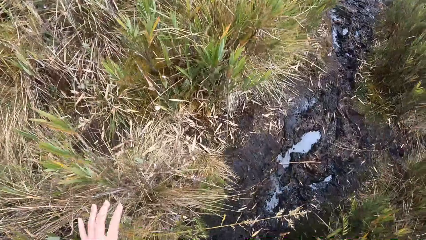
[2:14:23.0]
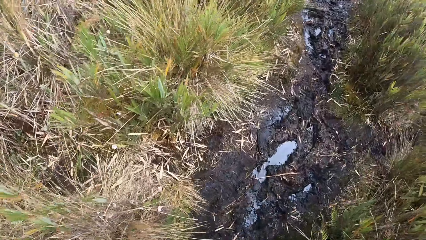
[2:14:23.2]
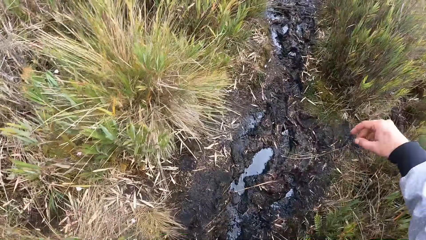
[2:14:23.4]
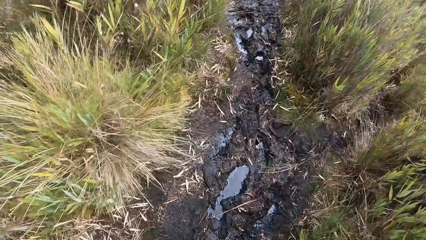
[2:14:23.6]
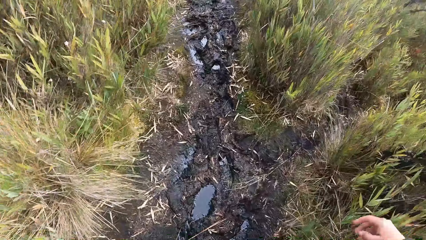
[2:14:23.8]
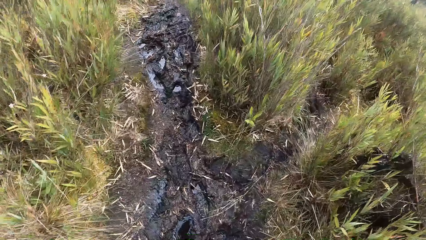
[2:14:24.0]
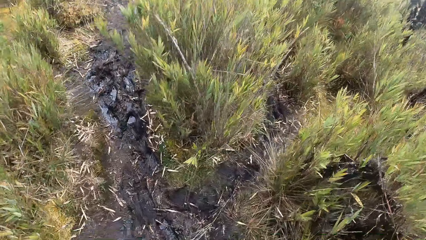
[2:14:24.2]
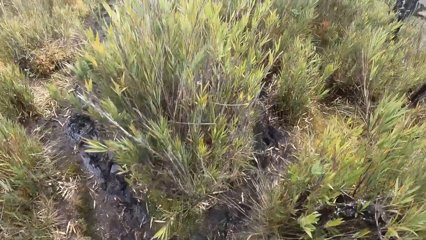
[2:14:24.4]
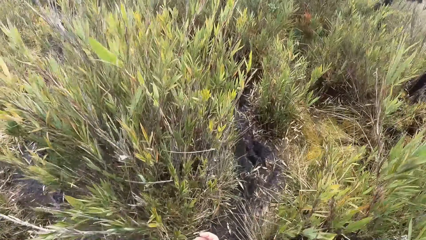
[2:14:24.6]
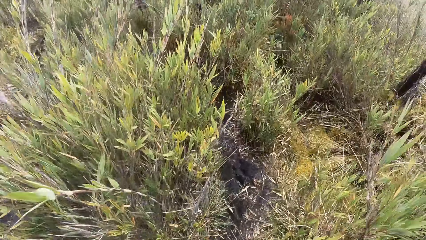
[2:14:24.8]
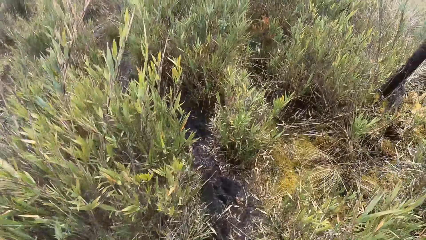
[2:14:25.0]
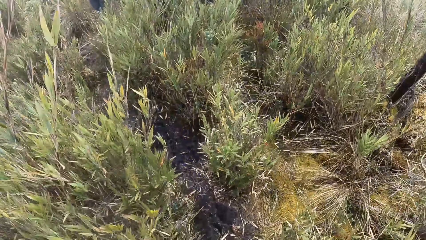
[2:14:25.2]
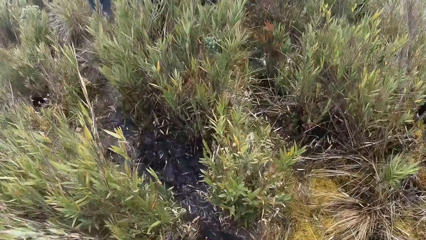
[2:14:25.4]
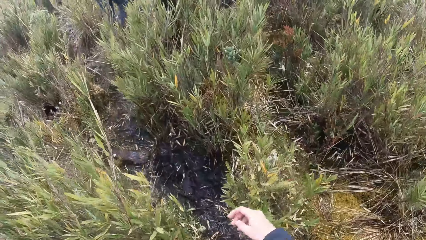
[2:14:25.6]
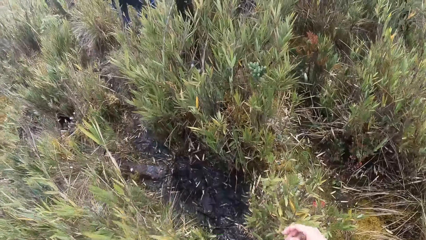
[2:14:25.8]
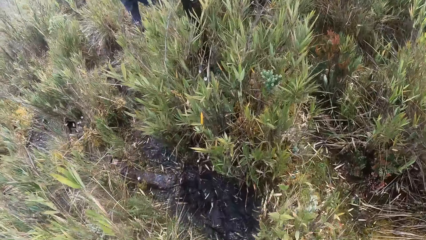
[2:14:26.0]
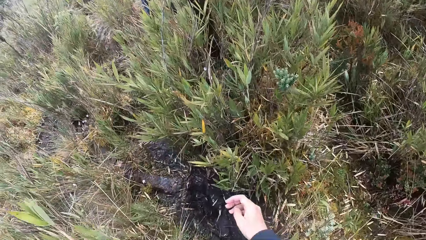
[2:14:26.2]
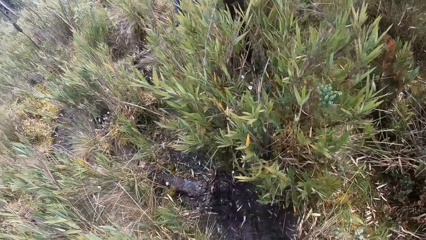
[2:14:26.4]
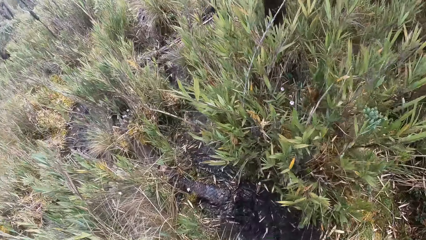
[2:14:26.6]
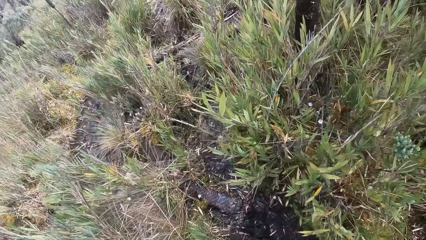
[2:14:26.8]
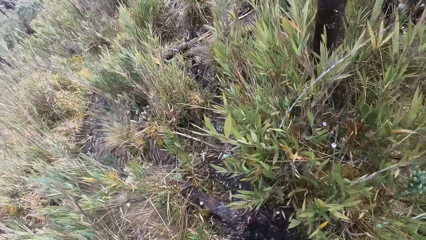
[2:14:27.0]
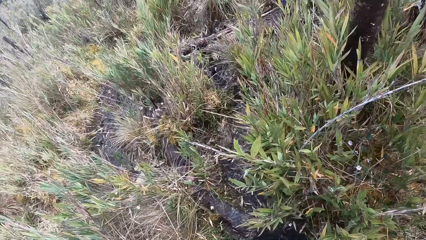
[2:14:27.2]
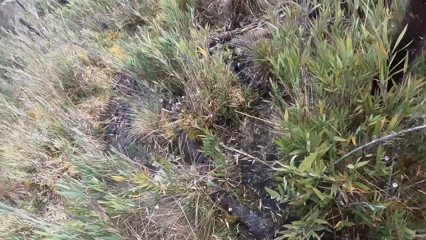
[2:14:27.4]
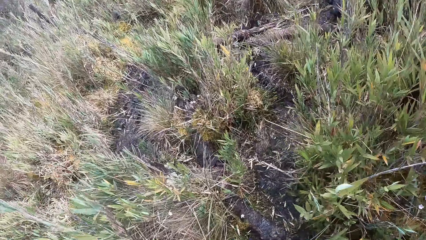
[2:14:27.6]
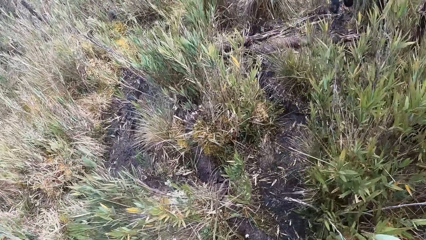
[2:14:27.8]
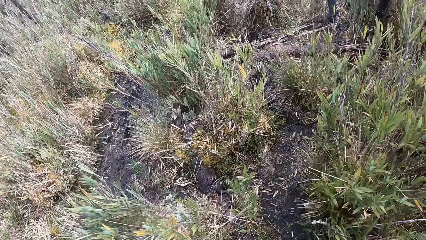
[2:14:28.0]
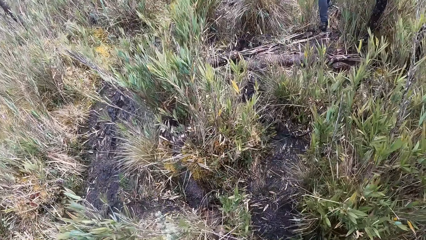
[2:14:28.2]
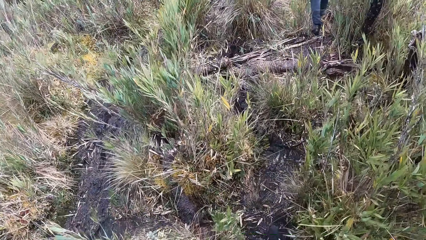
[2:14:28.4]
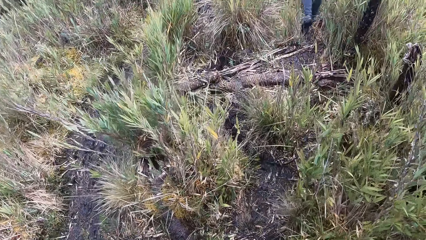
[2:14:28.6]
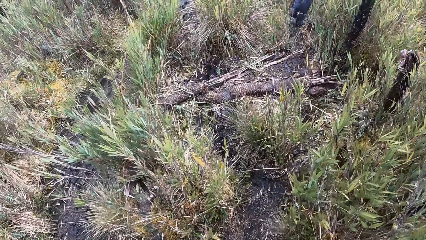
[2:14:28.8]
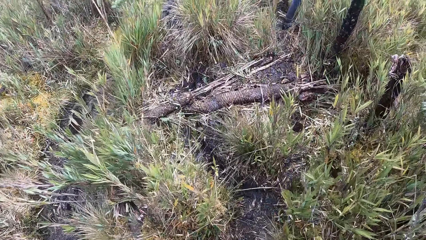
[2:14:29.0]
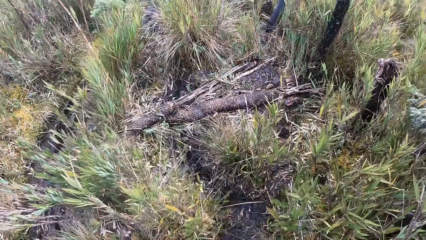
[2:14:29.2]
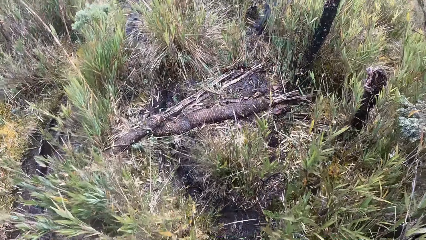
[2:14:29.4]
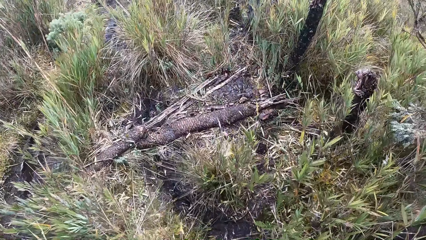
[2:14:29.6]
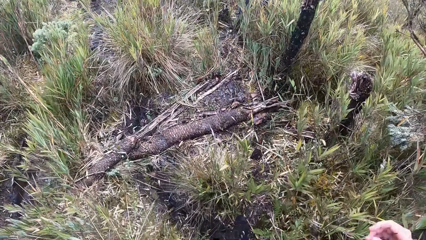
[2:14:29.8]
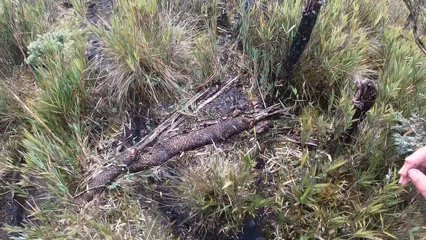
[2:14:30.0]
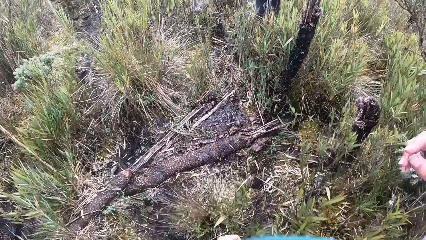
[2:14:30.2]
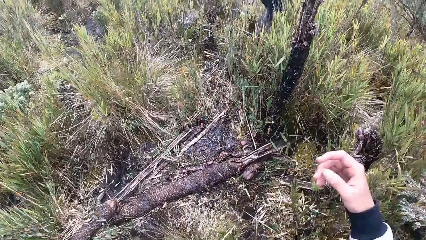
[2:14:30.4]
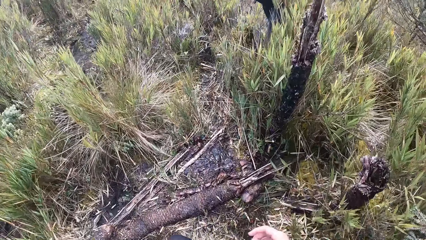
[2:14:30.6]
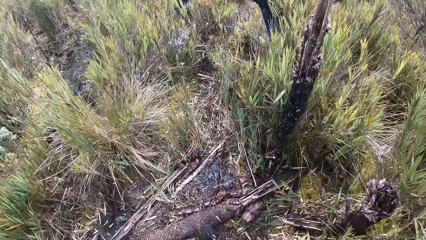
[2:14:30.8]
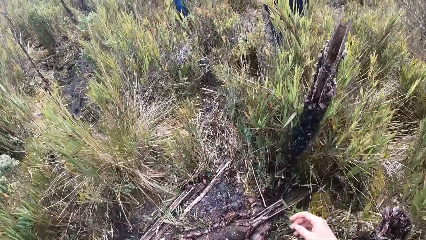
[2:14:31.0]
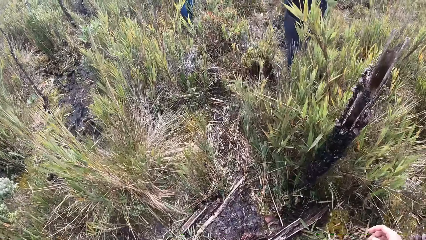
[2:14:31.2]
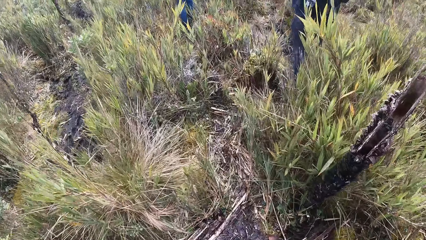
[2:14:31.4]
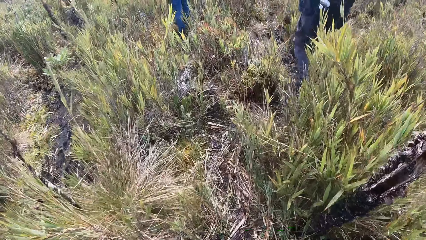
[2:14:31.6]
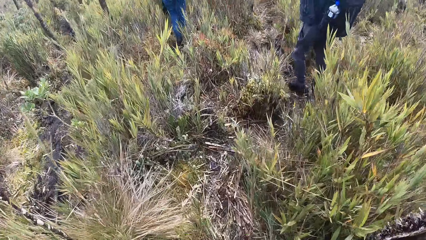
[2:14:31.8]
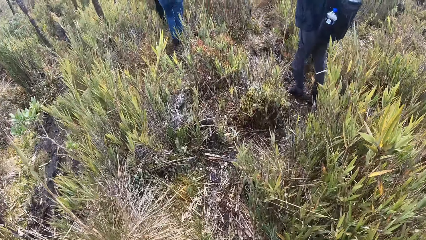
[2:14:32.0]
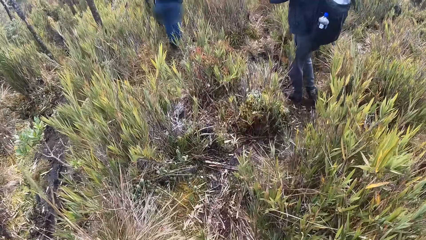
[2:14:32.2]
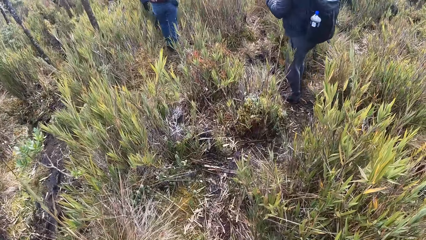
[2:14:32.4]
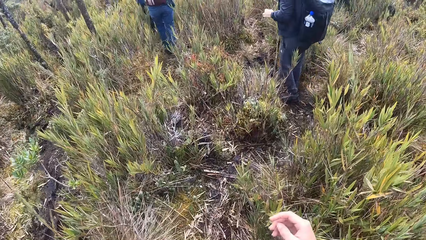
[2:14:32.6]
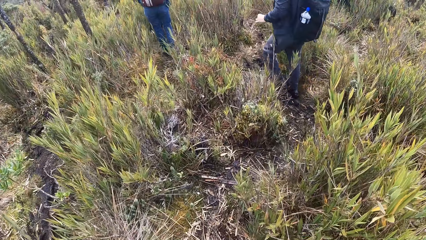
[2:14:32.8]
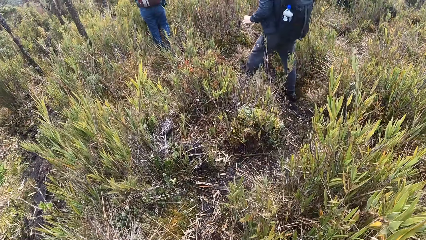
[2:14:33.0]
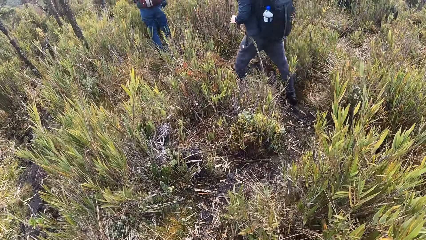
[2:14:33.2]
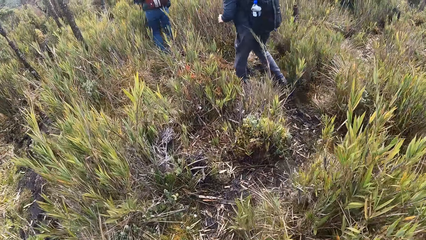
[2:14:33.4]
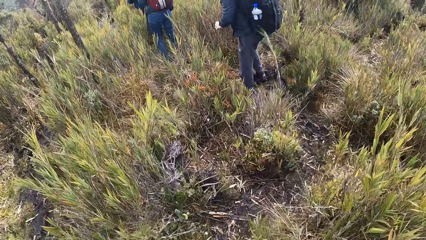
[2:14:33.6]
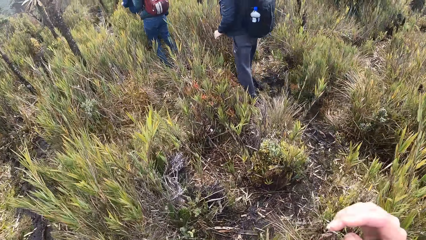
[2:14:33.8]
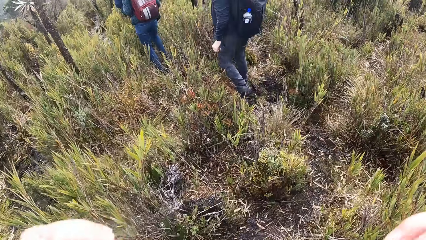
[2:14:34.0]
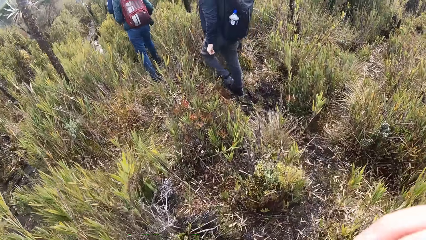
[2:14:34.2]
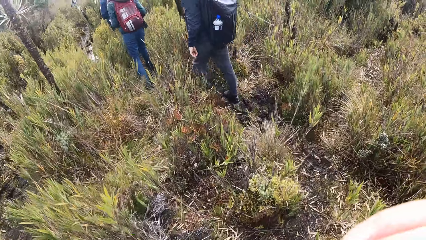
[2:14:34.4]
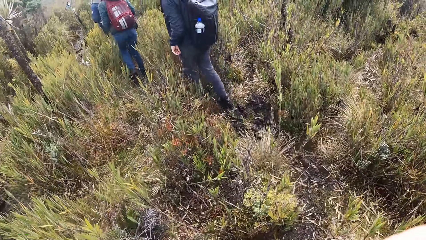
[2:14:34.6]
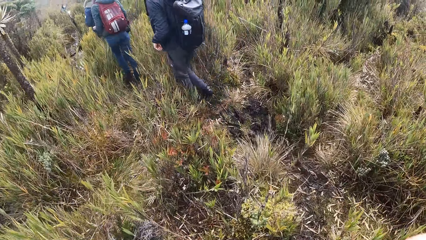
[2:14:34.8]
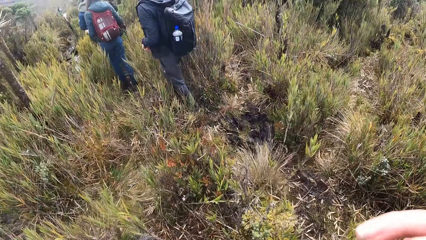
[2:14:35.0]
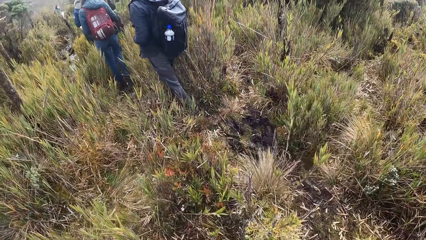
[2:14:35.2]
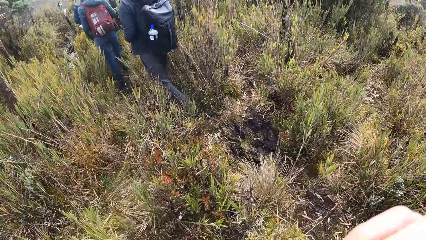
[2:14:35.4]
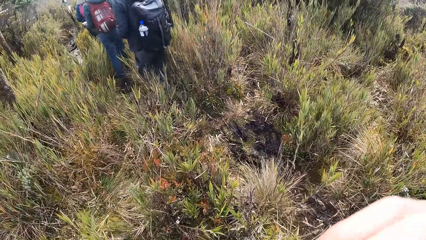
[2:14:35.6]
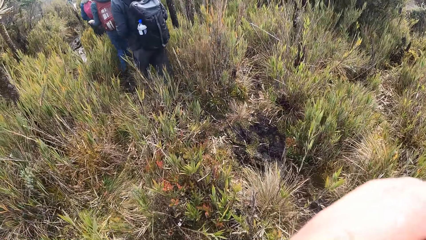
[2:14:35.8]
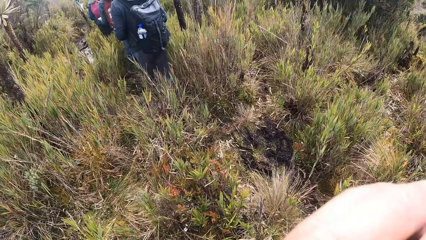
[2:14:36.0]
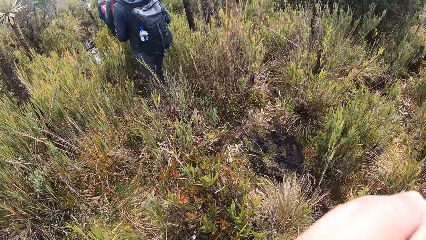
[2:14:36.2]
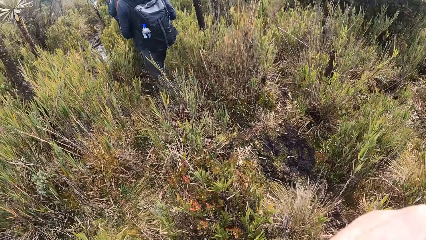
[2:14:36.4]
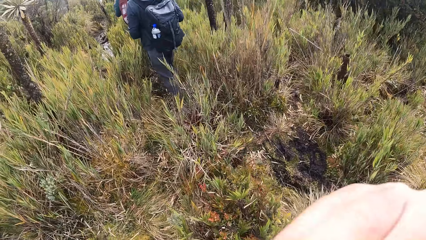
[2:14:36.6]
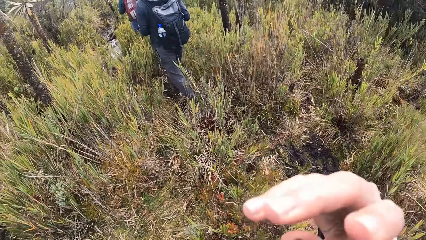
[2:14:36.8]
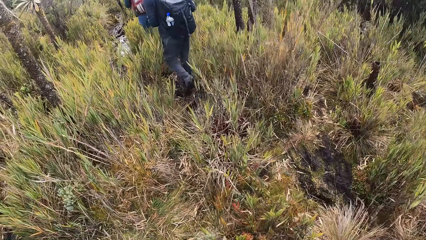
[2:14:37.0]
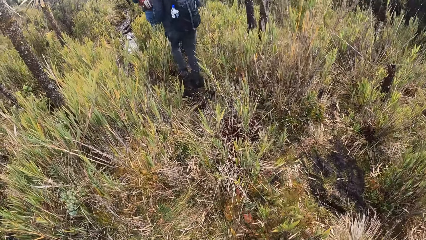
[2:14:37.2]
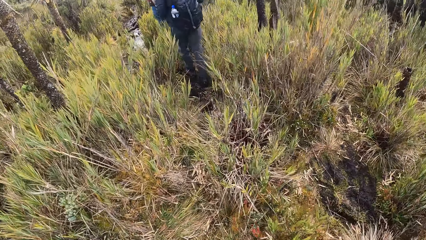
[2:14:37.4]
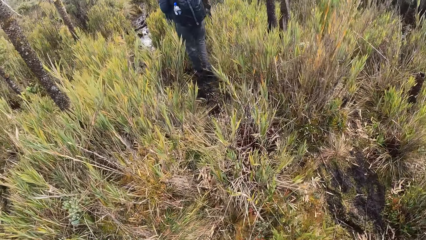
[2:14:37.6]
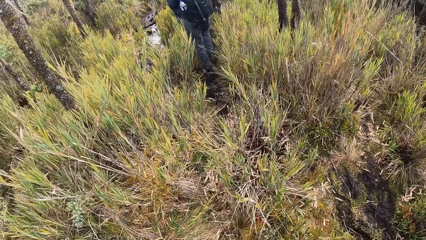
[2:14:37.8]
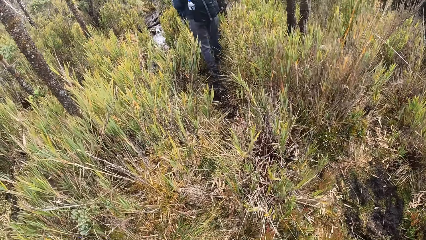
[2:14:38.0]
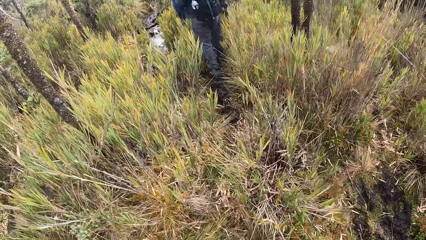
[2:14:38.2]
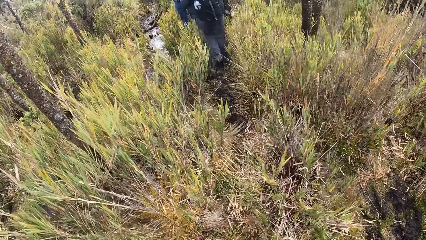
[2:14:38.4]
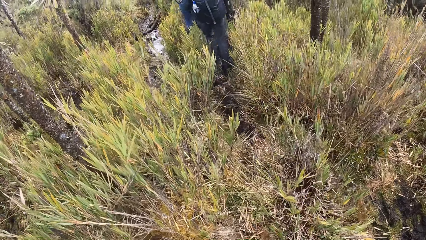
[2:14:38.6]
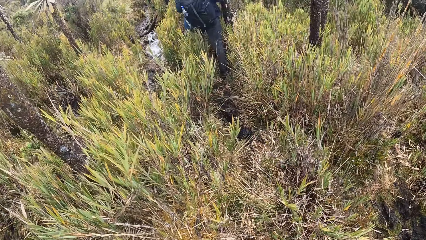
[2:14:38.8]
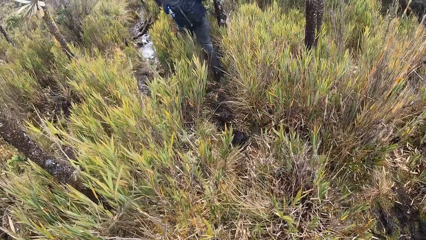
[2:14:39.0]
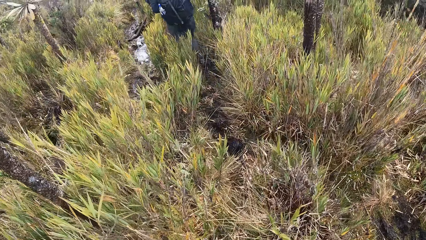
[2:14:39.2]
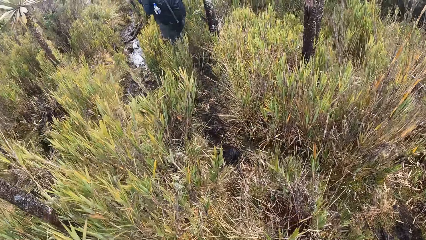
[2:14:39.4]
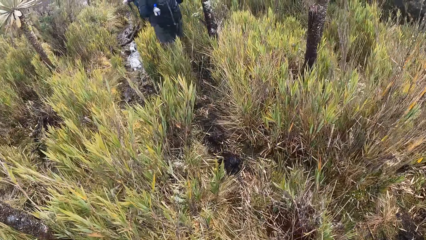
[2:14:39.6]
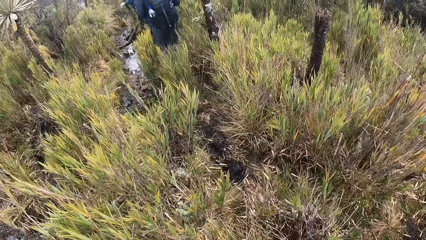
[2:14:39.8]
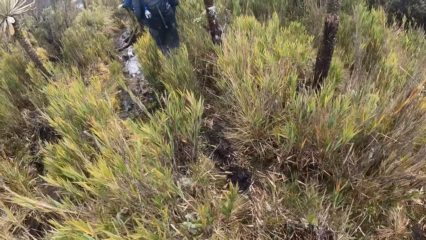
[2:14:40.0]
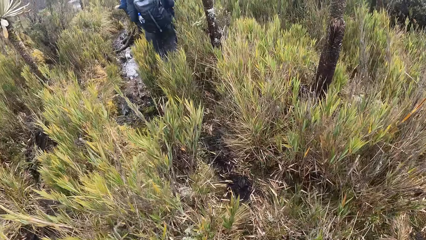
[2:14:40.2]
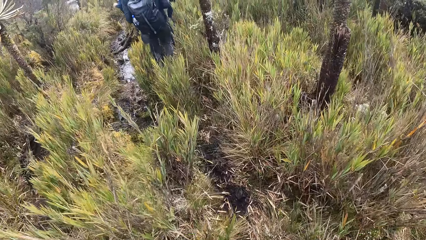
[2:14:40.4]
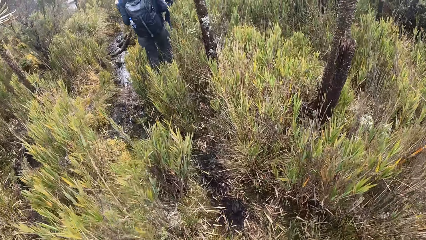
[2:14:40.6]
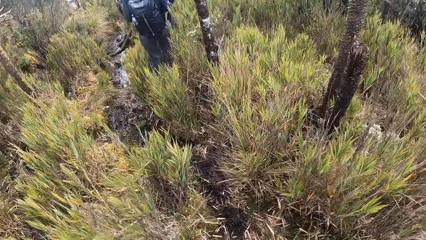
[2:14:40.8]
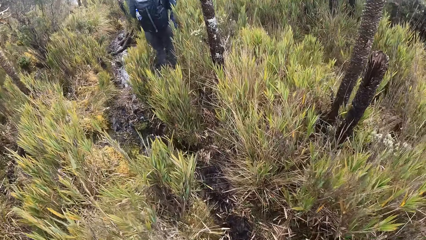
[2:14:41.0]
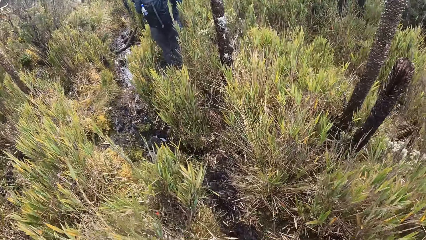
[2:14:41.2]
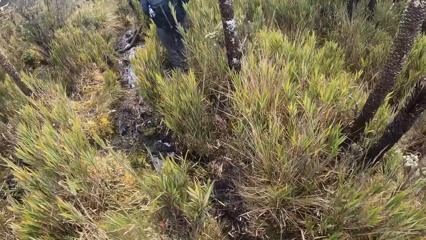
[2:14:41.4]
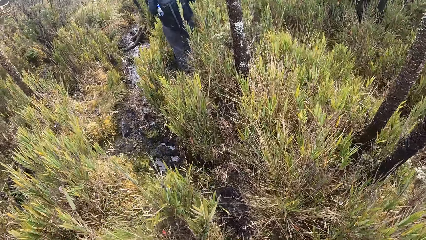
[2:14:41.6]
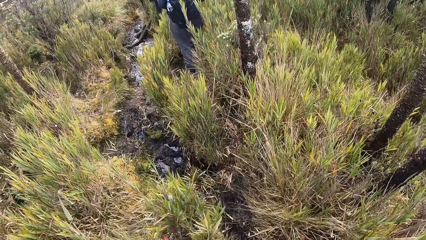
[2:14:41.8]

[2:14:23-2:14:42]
The camera wearer walks through the vegetation. They move their hands. They walk through the vegetation.
